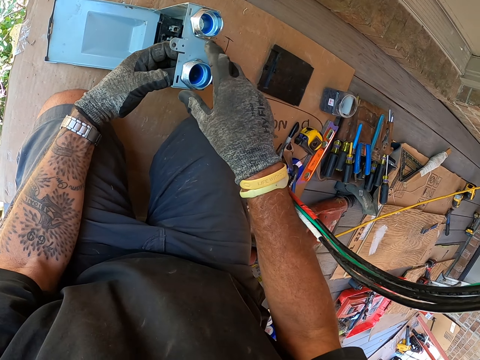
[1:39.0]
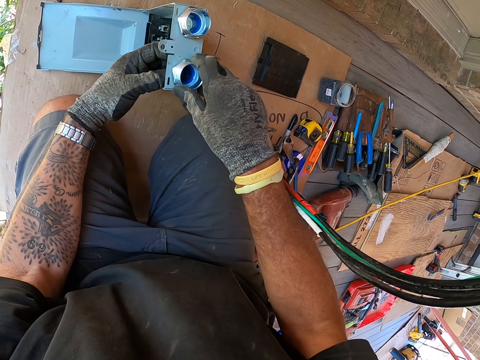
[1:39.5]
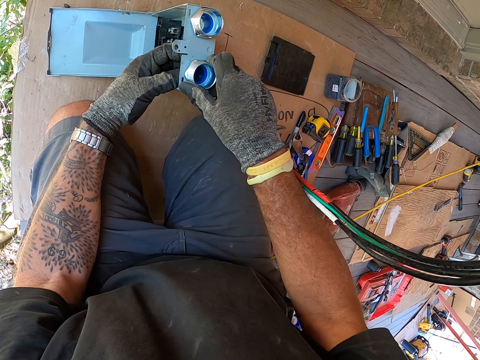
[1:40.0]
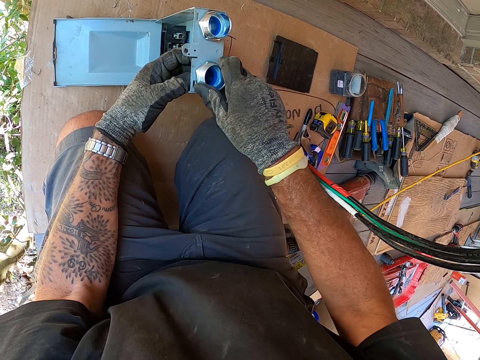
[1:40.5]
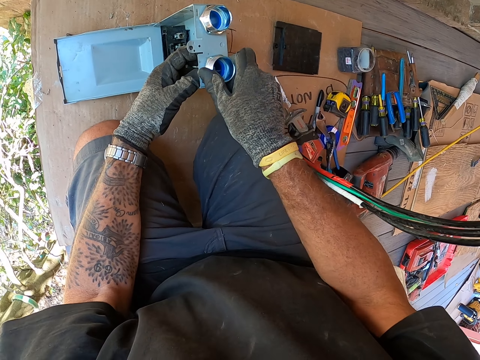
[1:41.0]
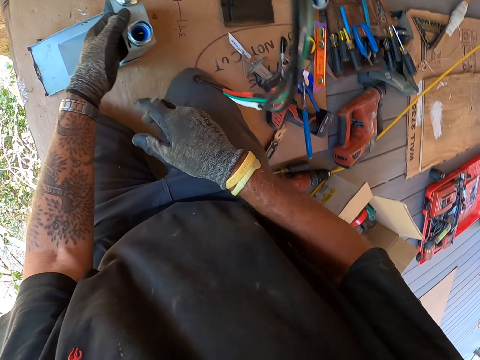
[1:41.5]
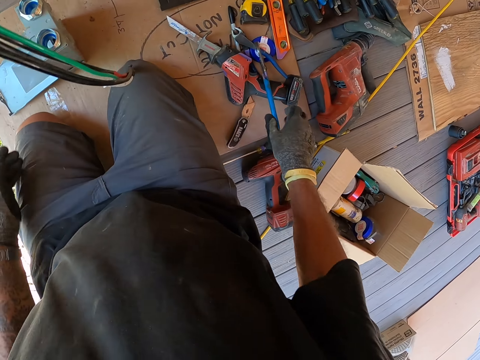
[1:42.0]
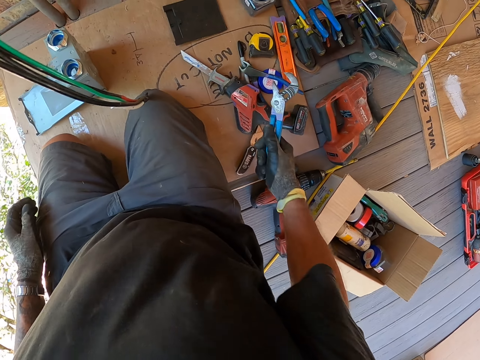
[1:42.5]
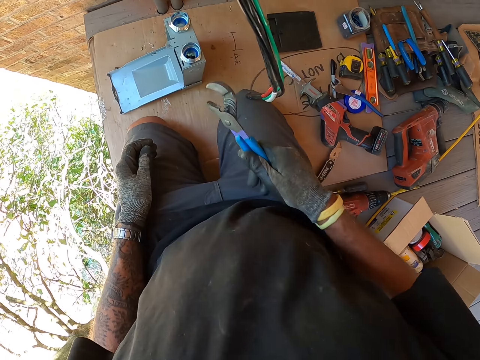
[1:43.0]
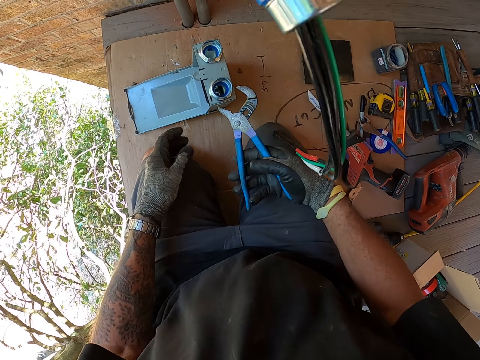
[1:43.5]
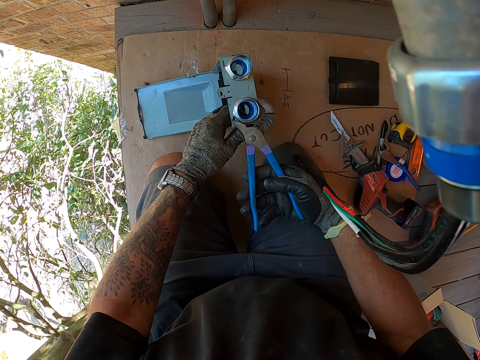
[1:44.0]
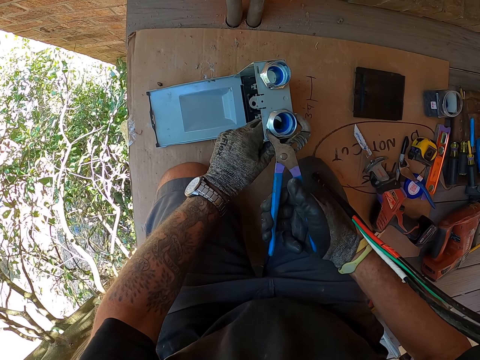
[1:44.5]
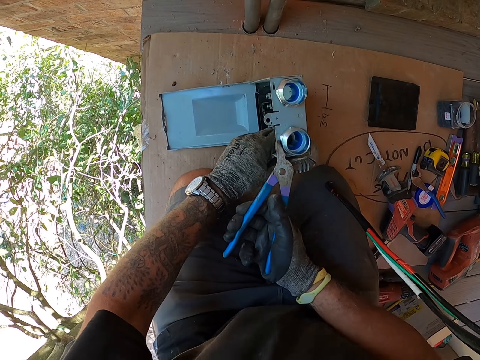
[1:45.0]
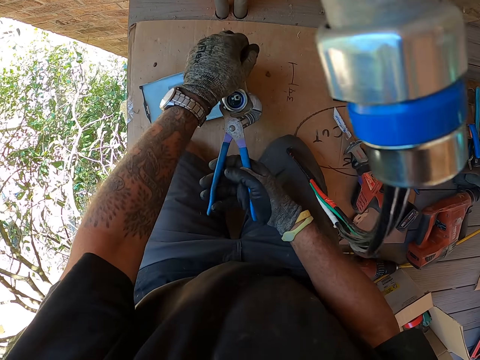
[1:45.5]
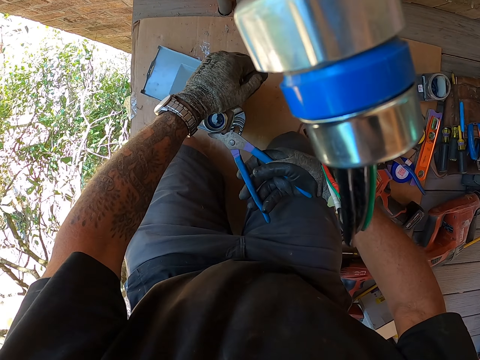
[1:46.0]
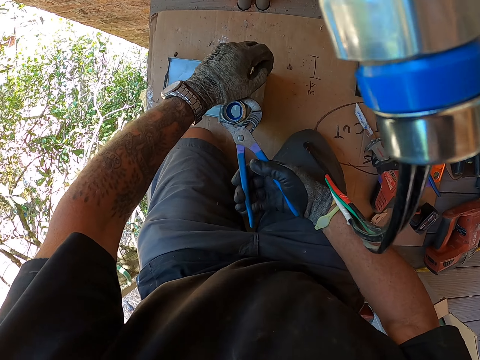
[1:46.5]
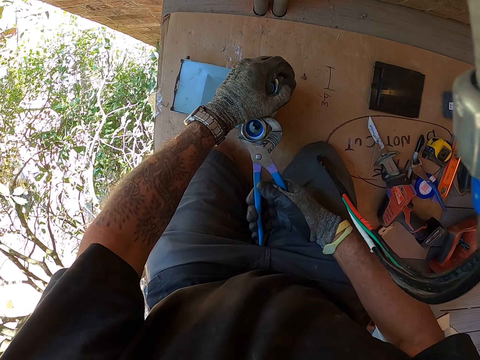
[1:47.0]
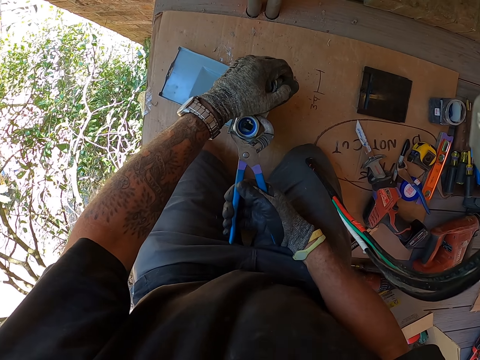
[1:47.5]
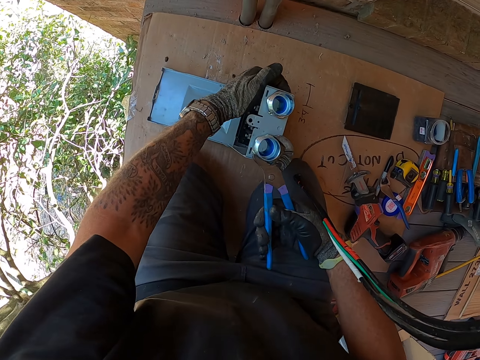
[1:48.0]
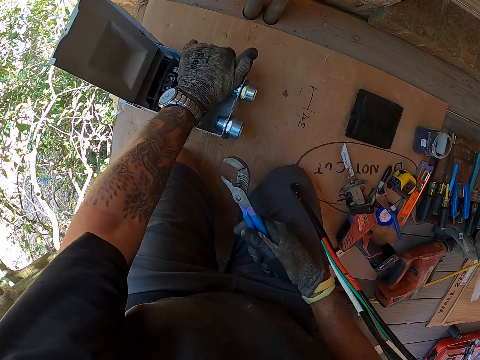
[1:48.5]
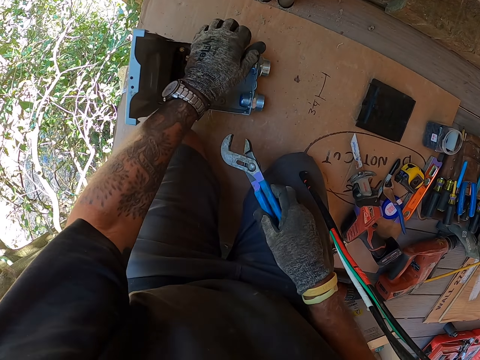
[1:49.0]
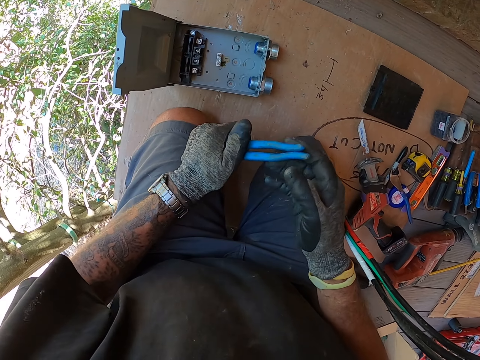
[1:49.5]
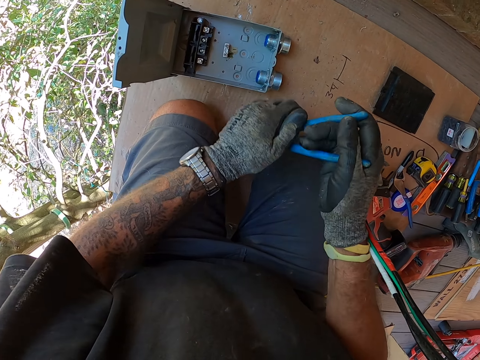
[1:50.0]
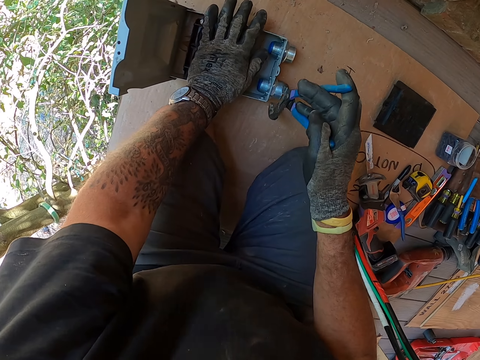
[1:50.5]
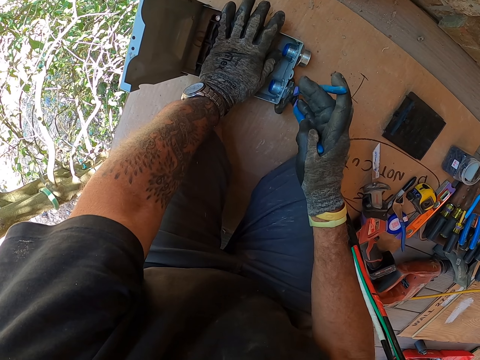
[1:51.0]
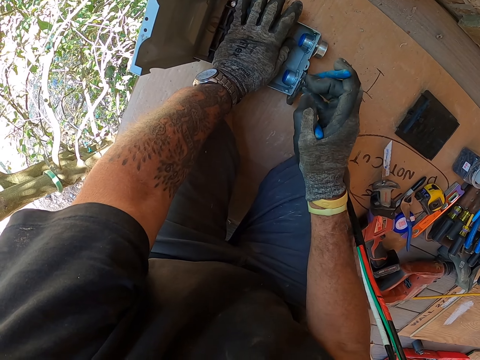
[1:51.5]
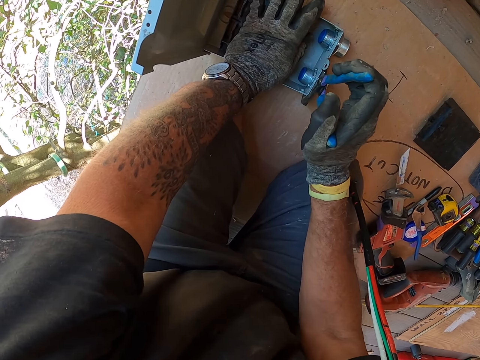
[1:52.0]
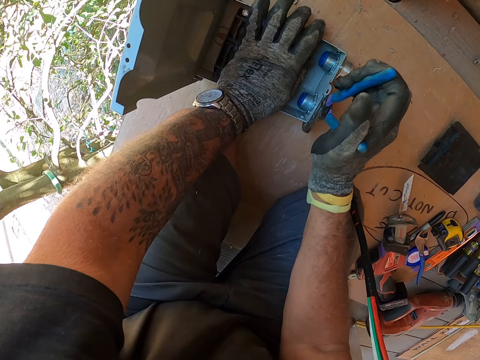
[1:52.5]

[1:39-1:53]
The camera wearer picks up the pliers on the carton. They tighten a piece of metal in a box with the pliers. They fix the bolt with the pliers. They put the box on the carton, hold the pliers firmly, and hold the box on the carton. They tighten the piece of metal in the box with the pliers.

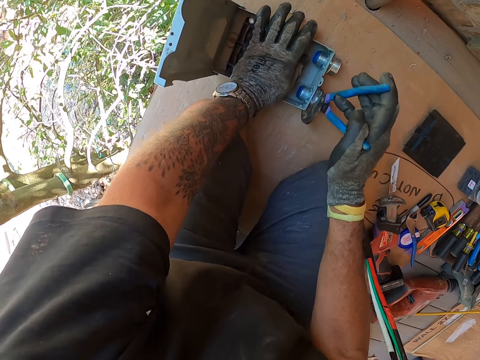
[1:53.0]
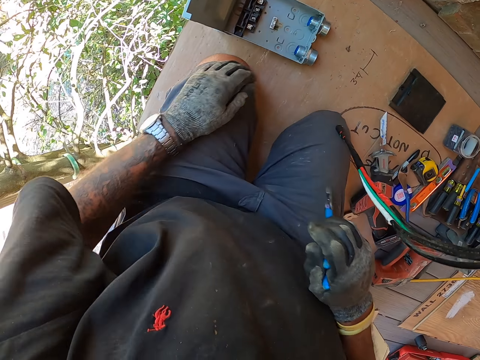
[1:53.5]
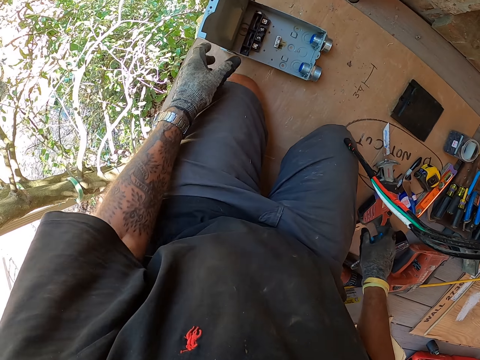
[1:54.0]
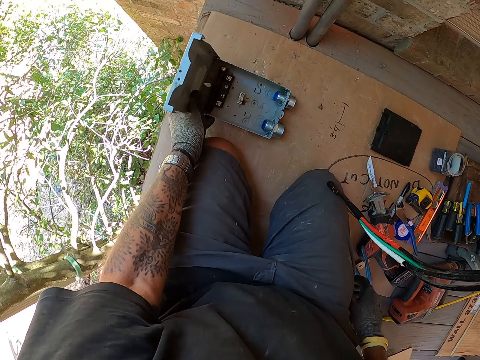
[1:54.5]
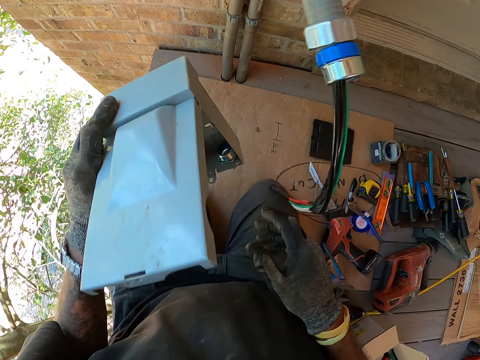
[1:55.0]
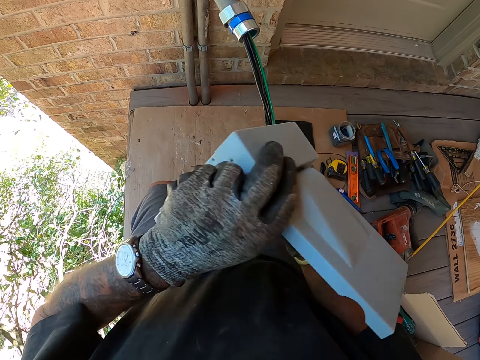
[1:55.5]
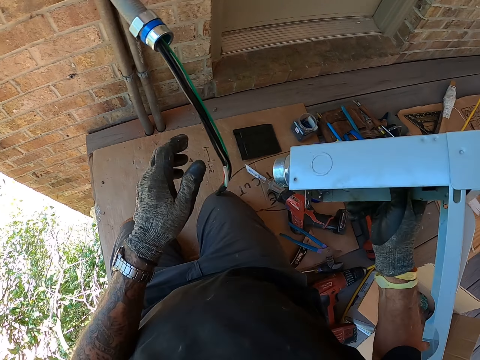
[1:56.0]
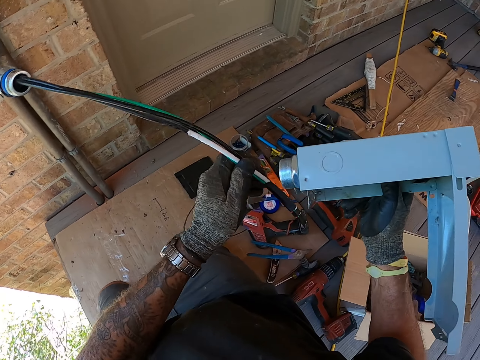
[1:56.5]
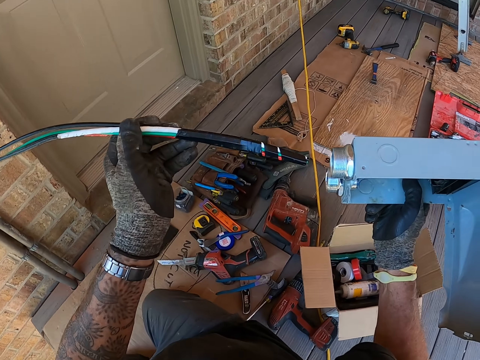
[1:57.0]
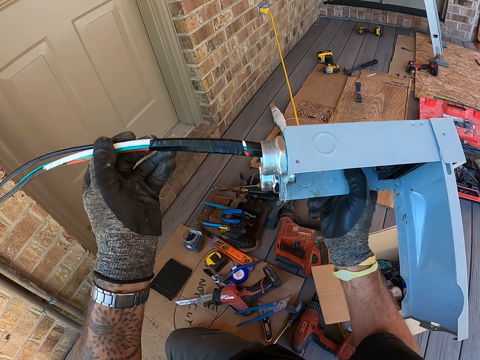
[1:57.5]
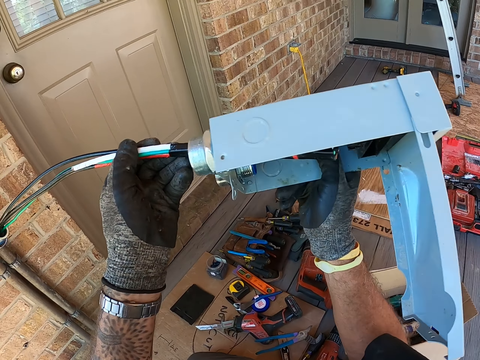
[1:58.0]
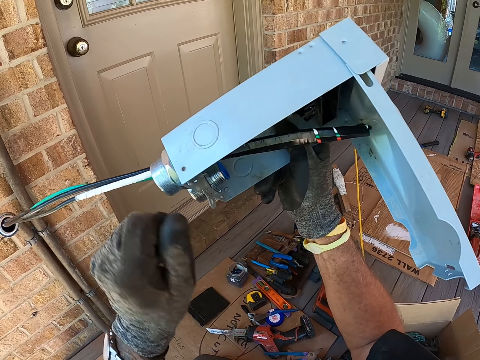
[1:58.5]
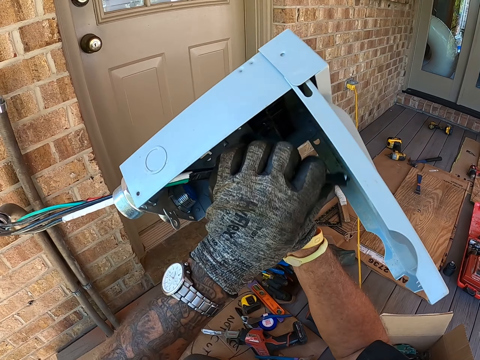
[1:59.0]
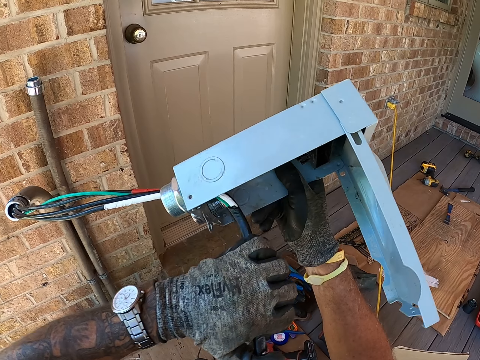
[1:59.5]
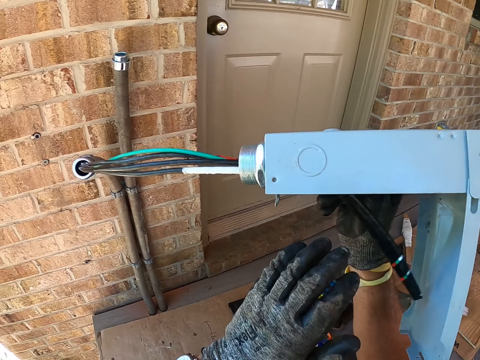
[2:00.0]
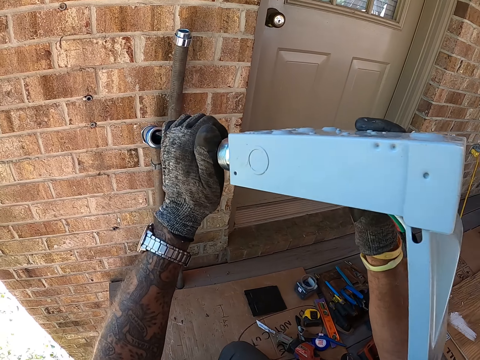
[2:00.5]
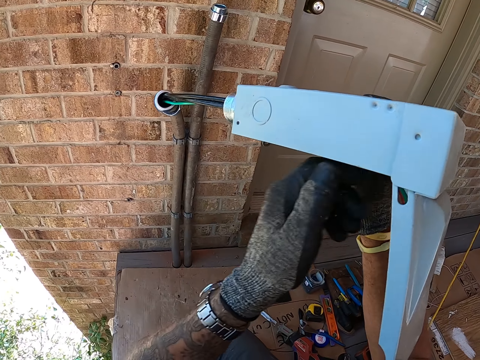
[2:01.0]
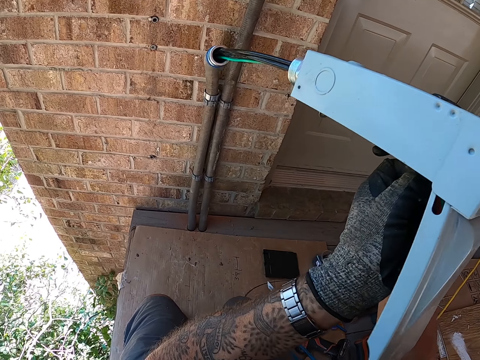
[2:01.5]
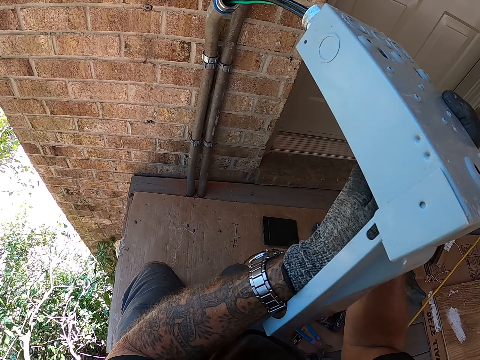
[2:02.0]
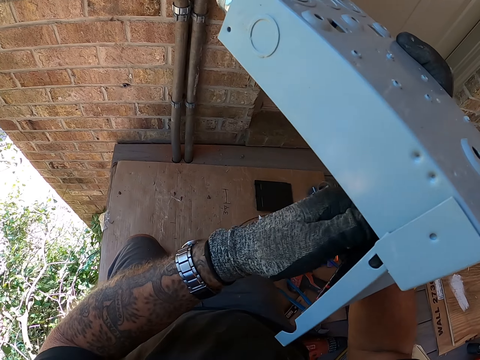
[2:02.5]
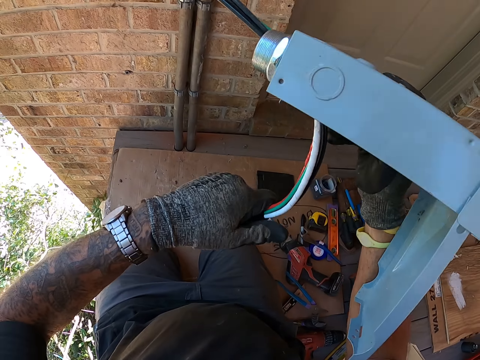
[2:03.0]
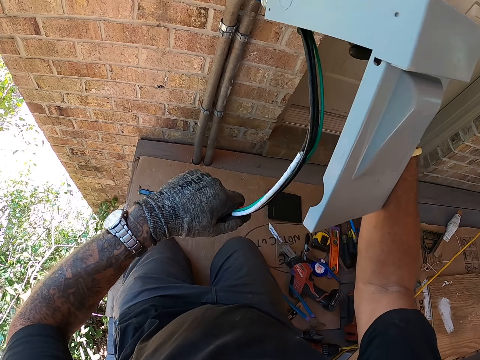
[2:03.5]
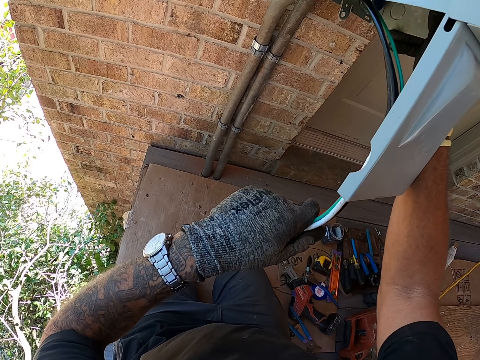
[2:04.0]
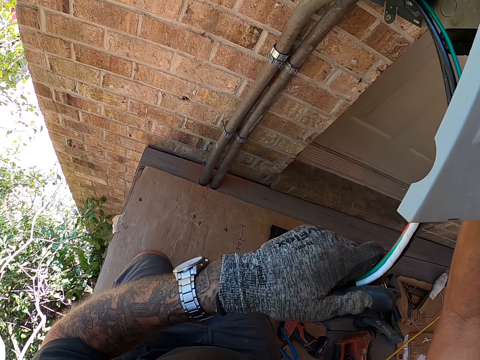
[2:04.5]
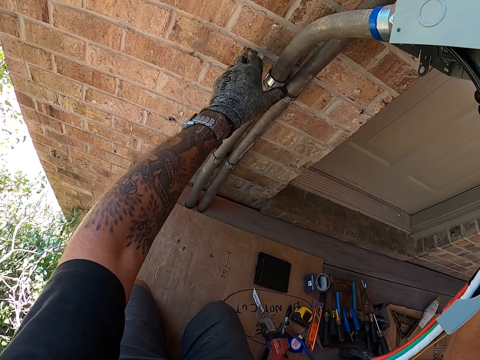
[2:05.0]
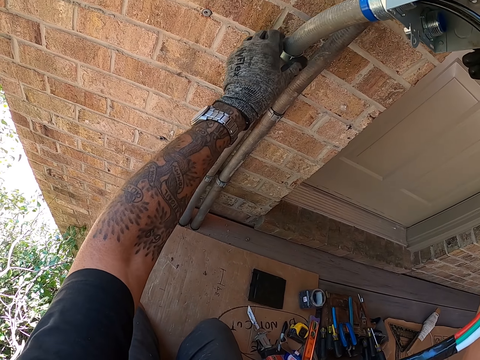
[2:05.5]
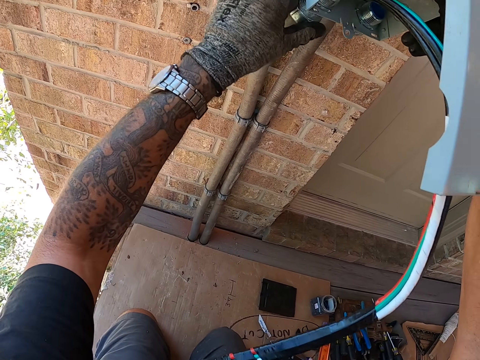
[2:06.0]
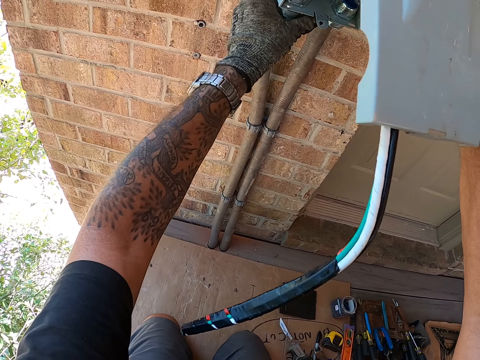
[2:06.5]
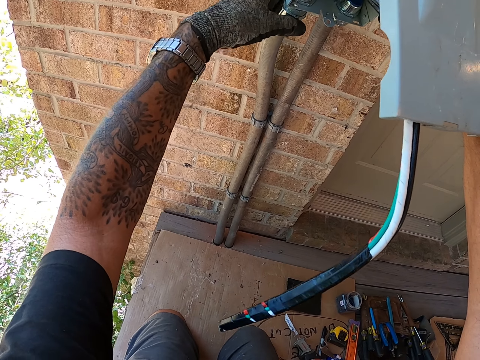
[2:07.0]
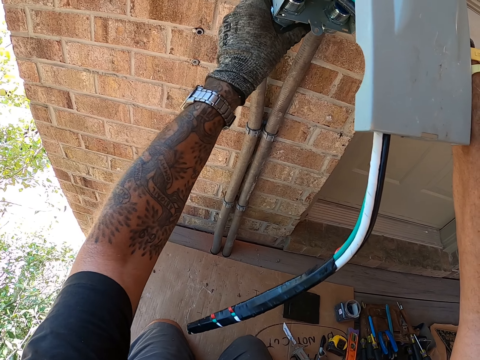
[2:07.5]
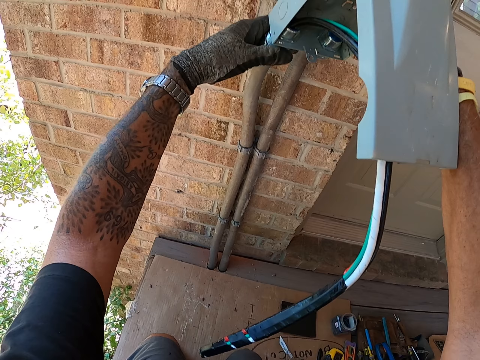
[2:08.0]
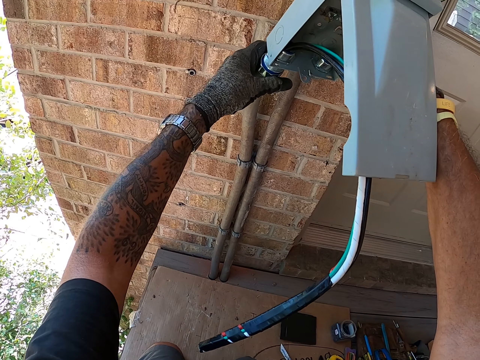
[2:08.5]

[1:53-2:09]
The camera wearer moves around. They pick up a box on the carton. They put the pliers down. They take the electrical meter box with the other hand. They pick up electric wires. They plug the wire into the electricity box. They pull the wires. They put the wires in the box. They pull the wires in the box. They fix the wires to the box. They push a piece of metal on the pipe. They fix the piece of metal on the pipe.
